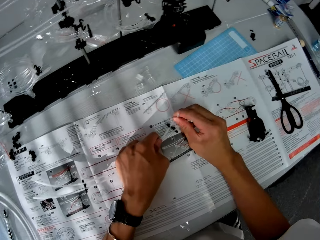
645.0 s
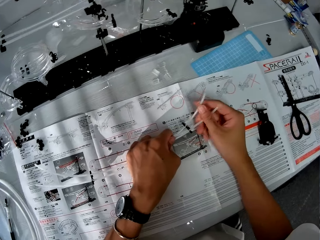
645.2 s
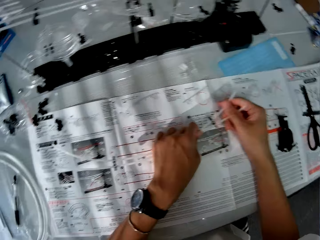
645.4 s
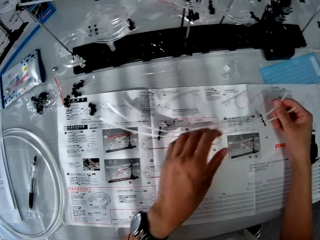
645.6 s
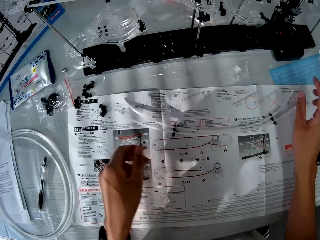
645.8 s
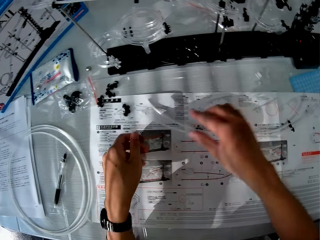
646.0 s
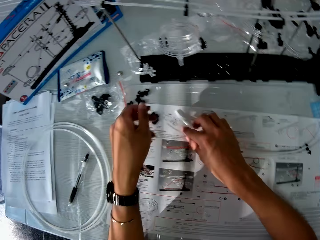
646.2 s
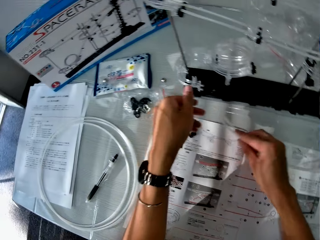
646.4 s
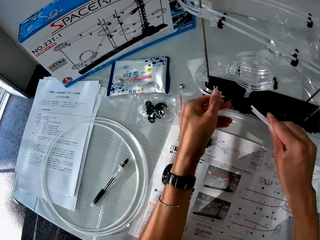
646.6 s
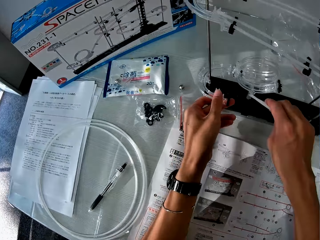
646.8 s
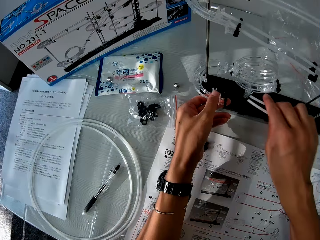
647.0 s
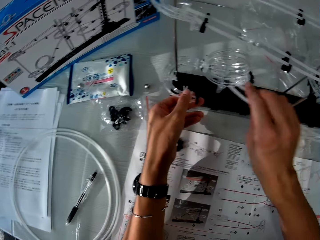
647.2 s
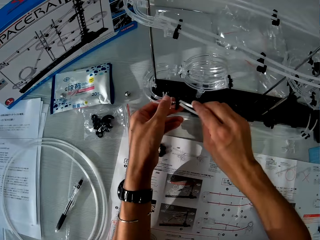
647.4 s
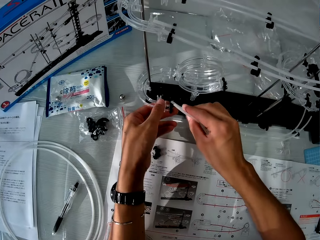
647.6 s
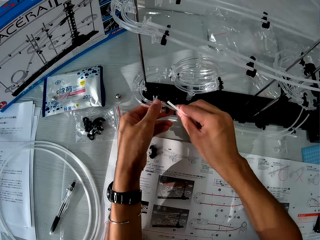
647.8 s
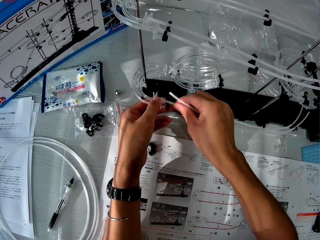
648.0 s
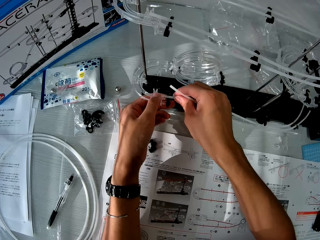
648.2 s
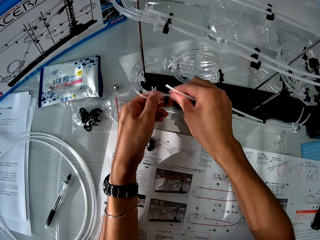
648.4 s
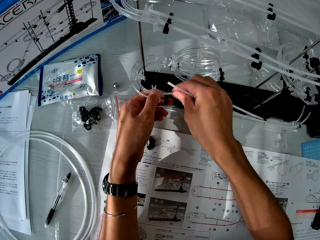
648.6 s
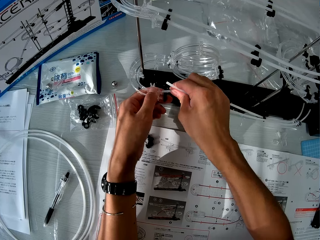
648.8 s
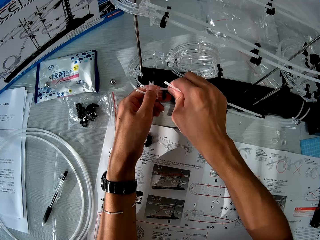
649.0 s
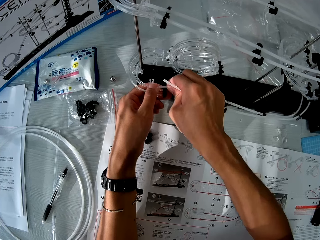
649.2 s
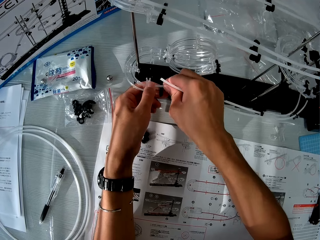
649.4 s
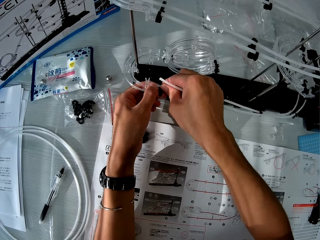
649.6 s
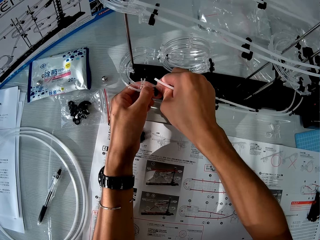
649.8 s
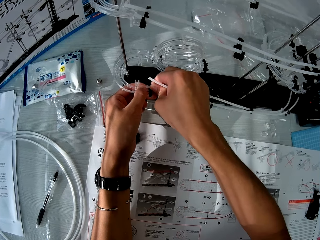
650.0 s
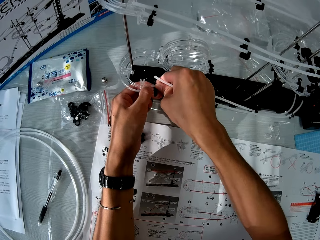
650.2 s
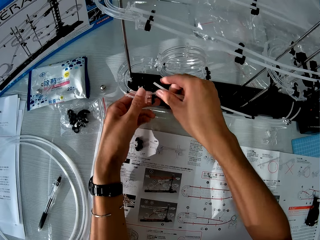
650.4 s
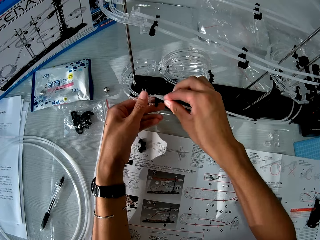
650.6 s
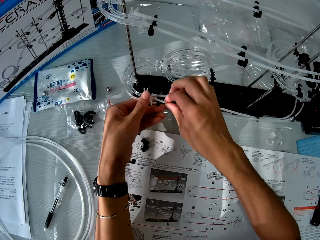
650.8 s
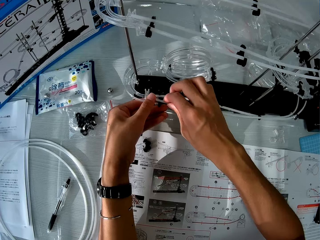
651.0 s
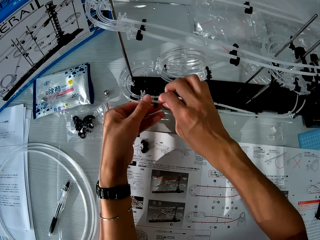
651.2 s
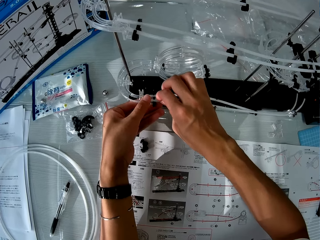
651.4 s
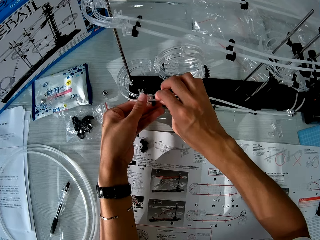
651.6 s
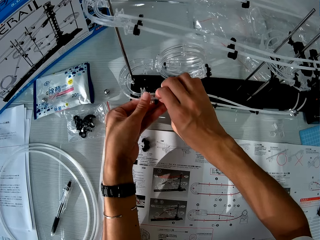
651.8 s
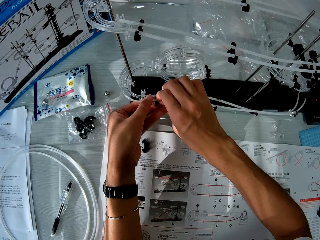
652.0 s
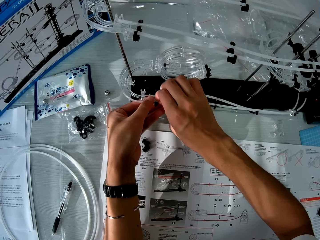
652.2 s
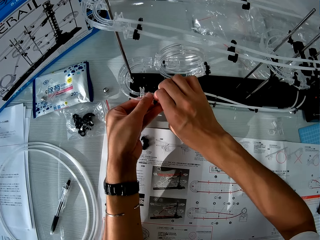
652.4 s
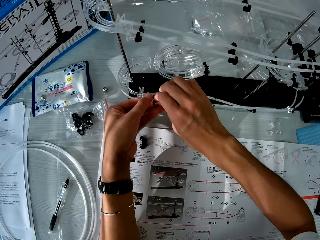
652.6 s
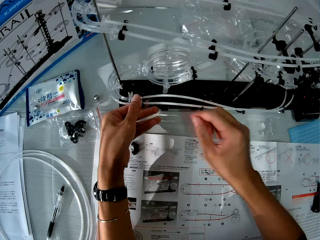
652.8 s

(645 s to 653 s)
The camera wearer drops the rollercoasters on the manual. They pick up the rollercoasters from the manual. They fix the rod acrylic on something. They join the rollercoasters to a space rail.

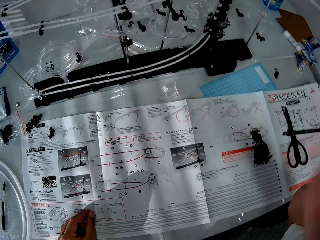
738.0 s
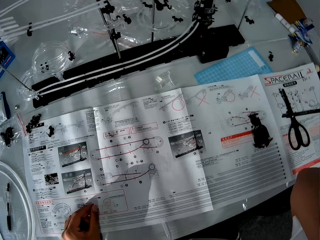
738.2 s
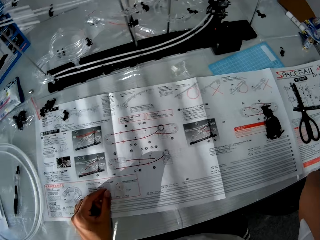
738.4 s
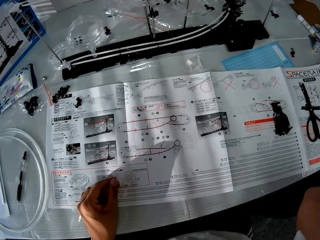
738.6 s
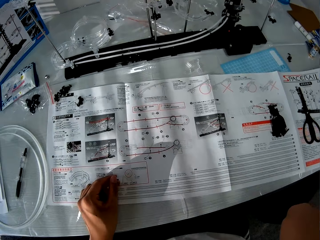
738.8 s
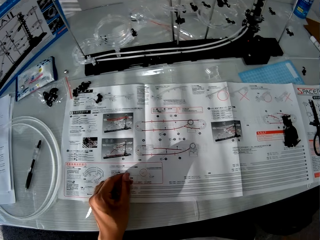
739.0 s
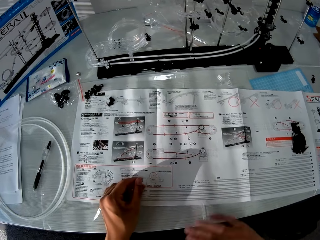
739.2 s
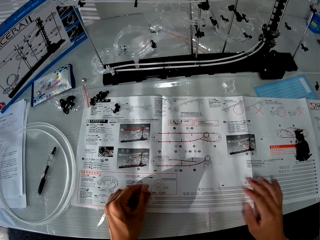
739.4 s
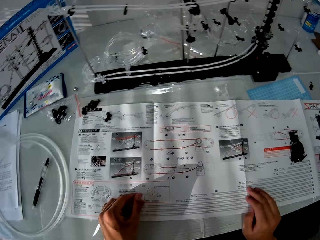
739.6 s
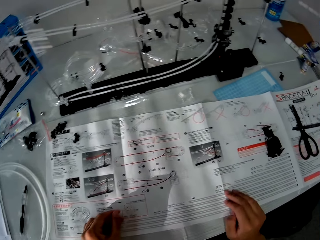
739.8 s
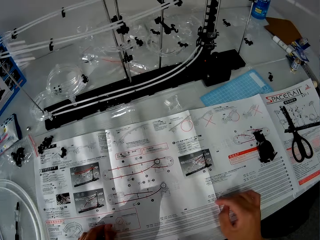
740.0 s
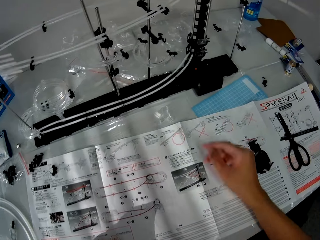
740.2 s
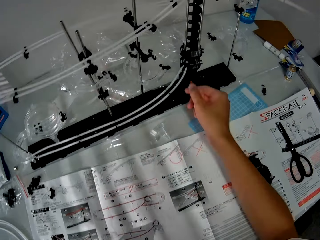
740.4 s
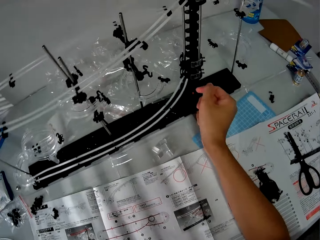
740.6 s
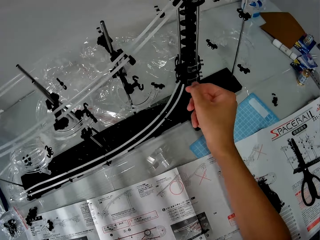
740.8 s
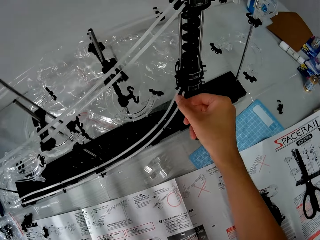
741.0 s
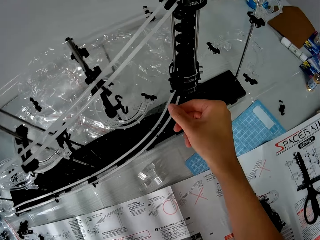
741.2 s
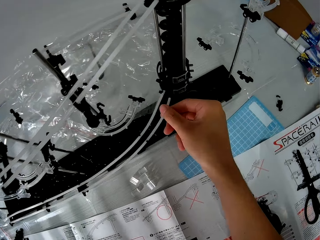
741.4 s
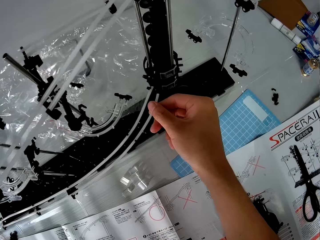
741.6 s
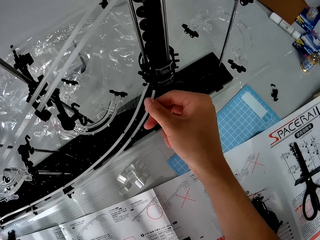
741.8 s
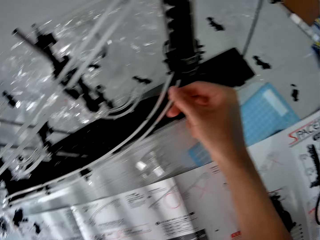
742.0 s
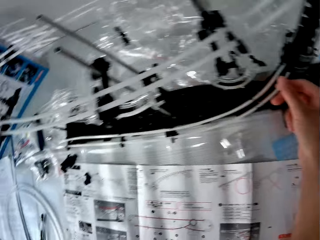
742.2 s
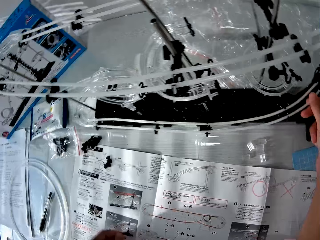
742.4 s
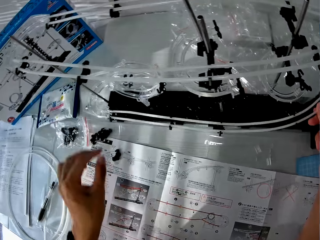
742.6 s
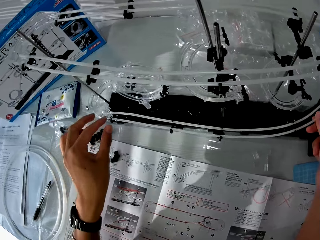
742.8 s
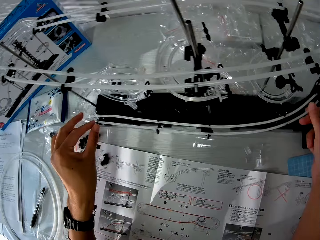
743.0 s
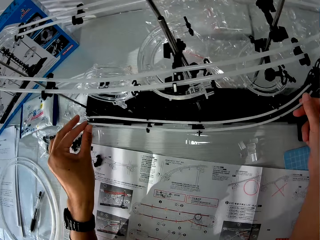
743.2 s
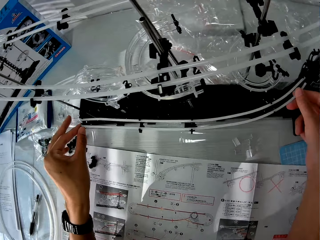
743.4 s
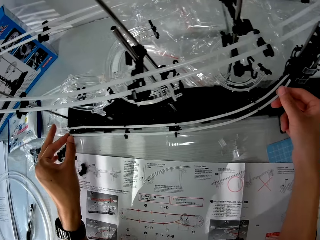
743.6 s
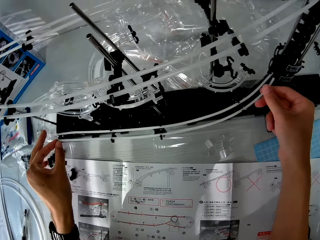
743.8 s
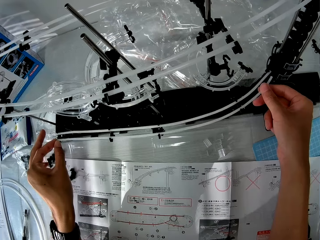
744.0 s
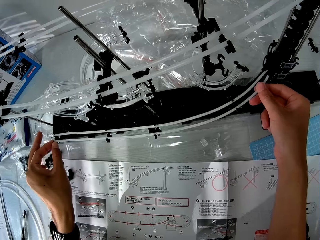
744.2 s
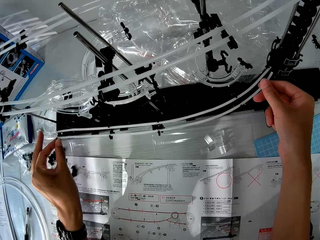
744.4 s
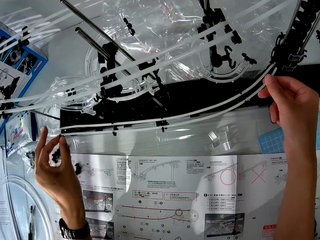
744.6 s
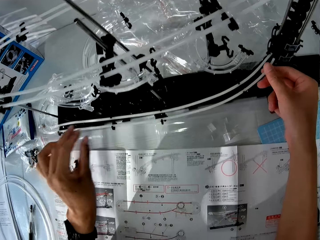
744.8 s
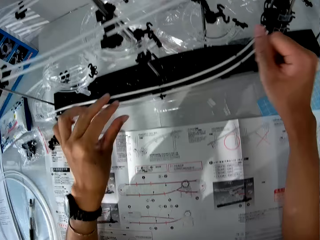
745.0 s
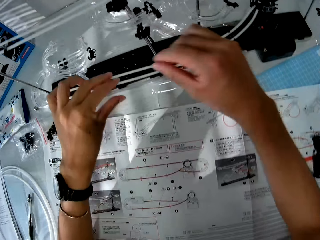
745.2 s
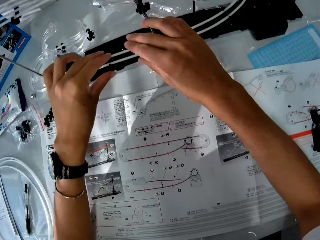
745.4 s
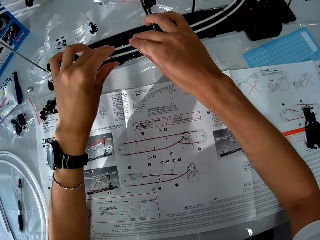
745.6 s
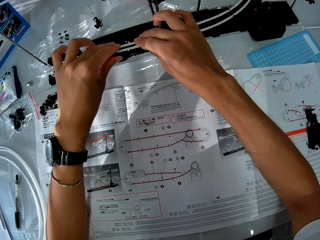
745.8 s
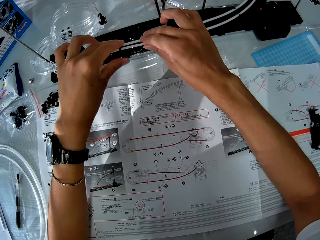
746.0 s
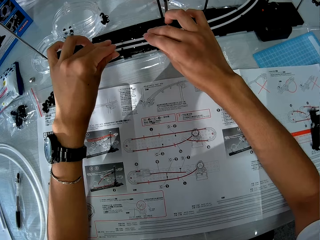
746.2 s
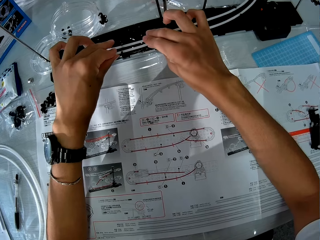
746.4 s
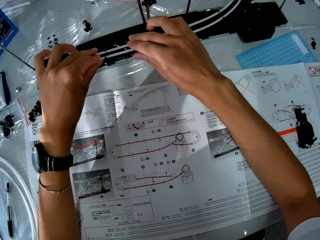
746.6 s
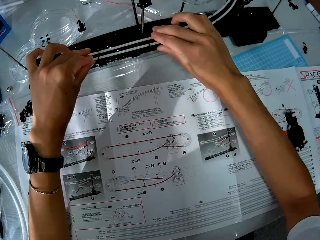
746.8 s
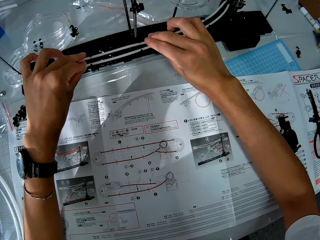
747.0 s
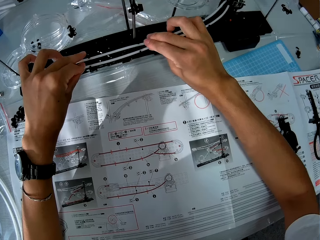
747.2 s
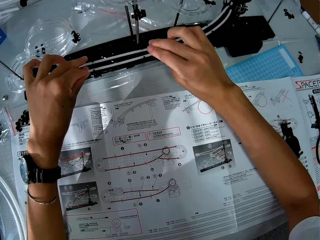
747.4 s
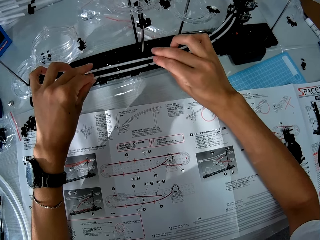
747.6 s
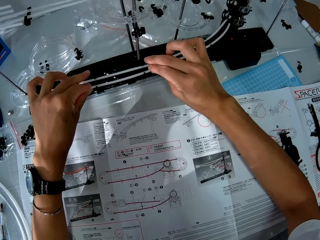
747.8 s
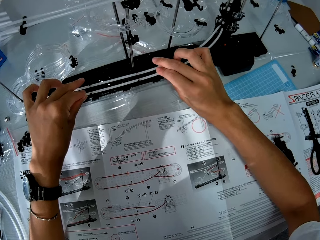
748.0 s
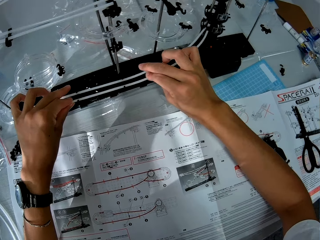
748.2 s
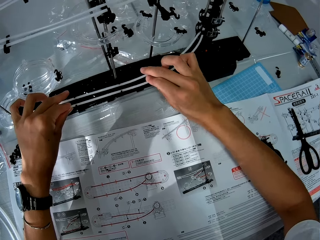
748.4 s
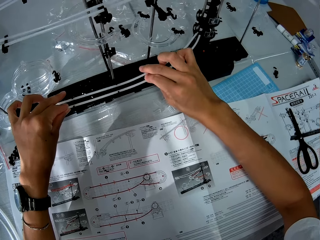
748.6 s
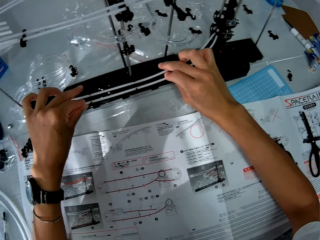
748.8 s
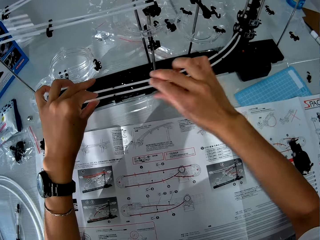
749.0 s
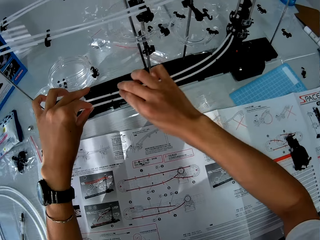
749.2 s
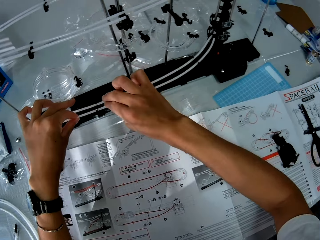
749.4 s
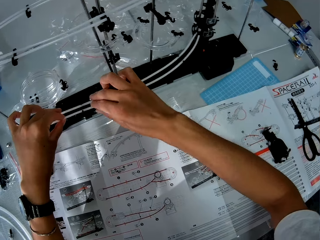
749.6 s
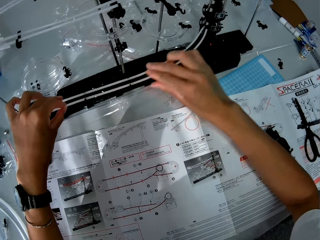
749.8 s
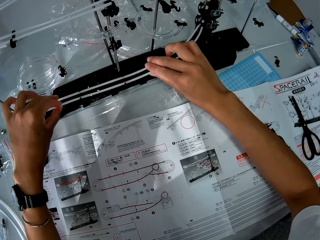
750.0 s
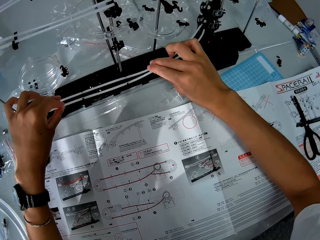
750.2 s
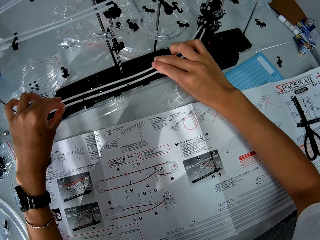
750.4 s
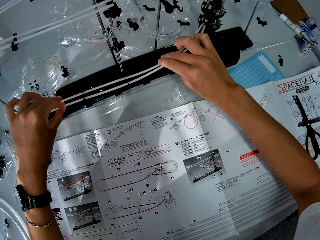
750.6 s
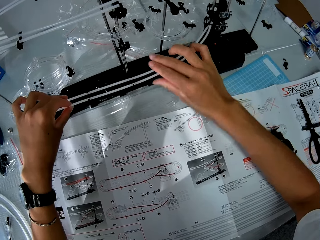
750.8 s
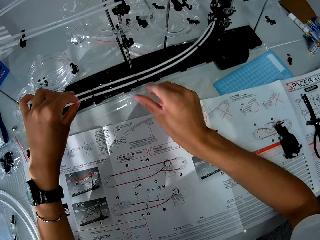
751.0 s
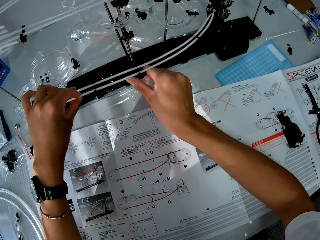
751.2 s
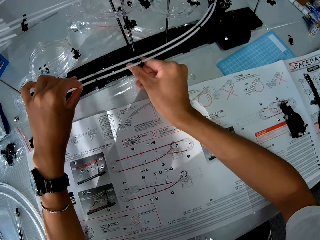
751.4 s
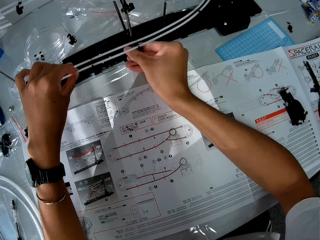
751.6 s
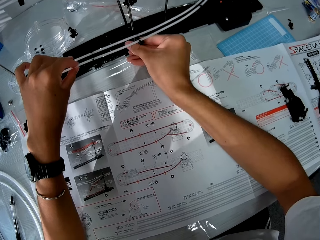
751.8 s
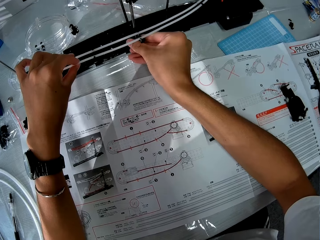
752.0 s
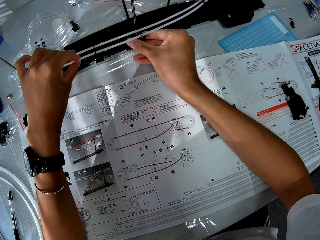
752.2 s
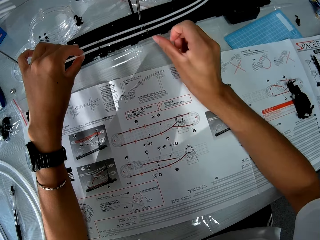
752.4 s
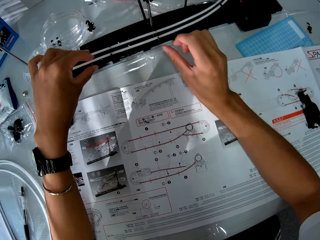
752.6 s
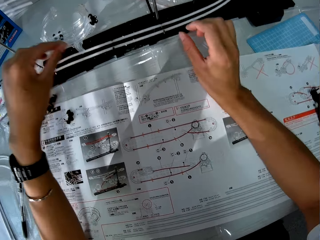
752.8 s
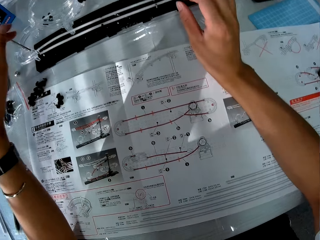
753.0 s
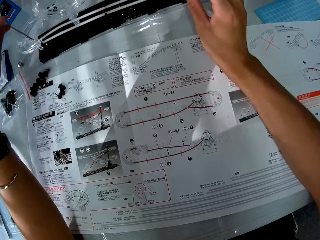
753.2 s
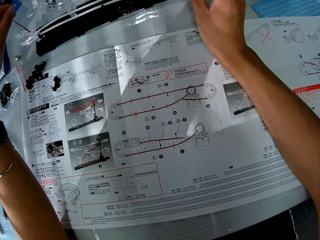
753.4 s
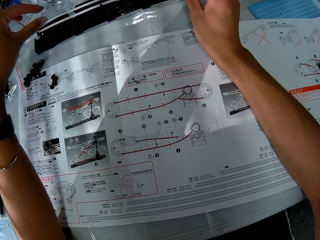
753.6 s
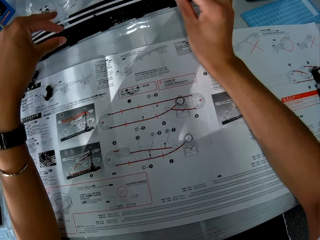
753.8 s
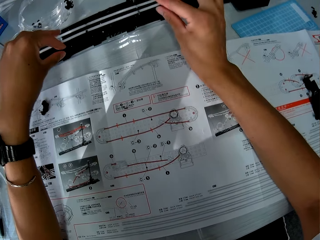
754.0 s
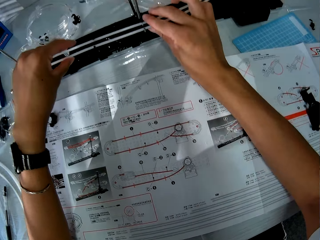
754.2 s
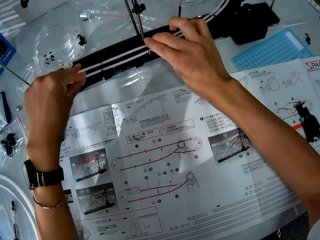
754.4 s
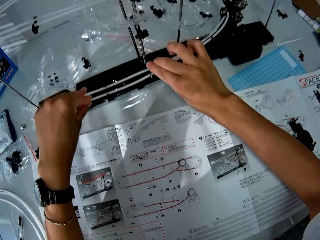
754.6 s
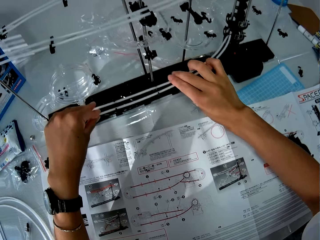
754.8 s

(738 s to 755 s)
The camera wearer reads the sketch. They look at the rod acrylic. They fix the rod acrylic on something.
